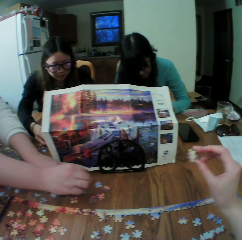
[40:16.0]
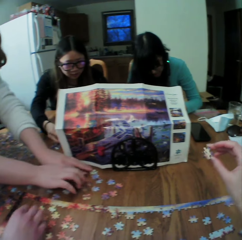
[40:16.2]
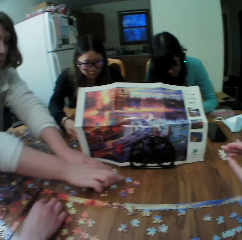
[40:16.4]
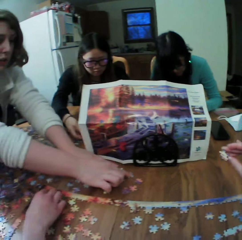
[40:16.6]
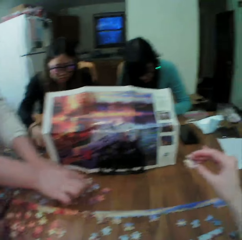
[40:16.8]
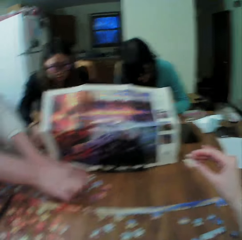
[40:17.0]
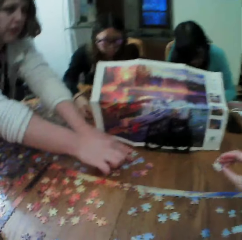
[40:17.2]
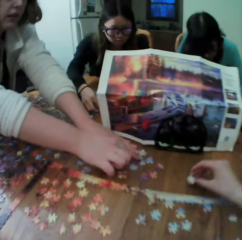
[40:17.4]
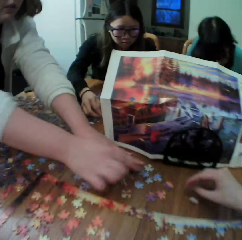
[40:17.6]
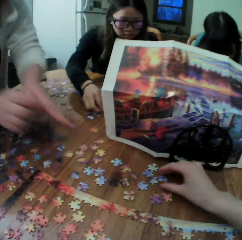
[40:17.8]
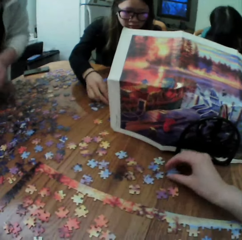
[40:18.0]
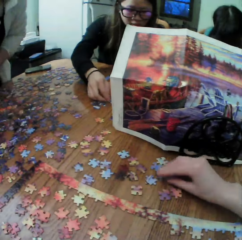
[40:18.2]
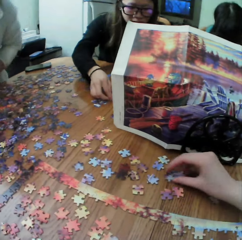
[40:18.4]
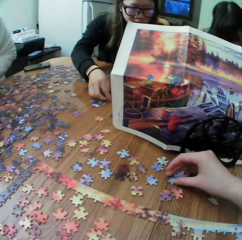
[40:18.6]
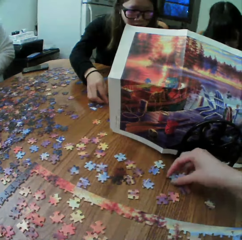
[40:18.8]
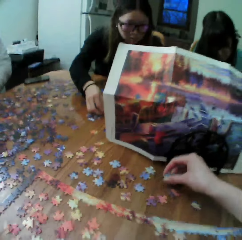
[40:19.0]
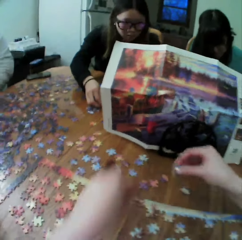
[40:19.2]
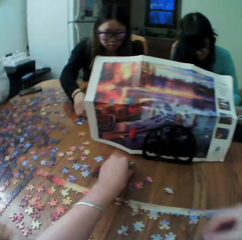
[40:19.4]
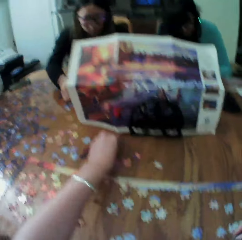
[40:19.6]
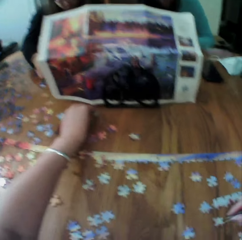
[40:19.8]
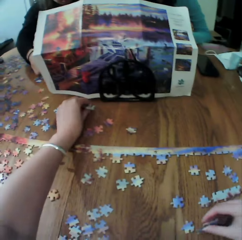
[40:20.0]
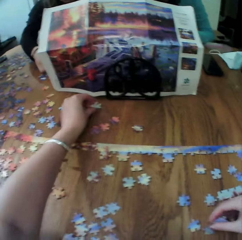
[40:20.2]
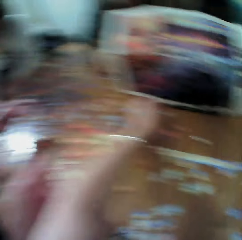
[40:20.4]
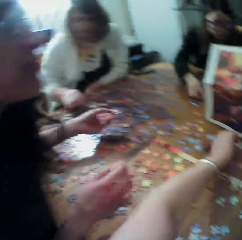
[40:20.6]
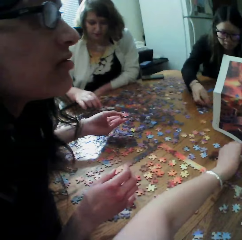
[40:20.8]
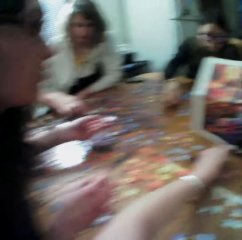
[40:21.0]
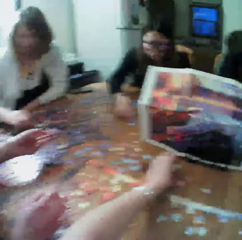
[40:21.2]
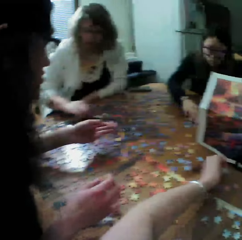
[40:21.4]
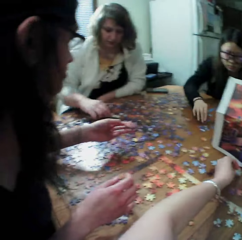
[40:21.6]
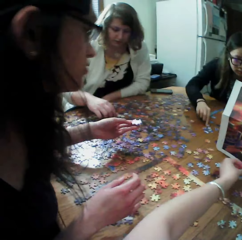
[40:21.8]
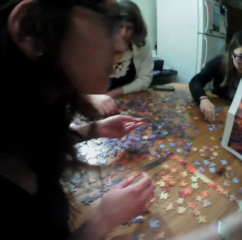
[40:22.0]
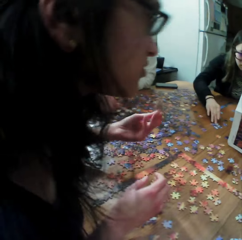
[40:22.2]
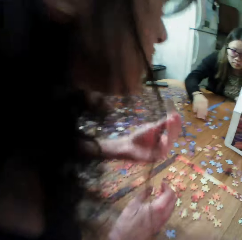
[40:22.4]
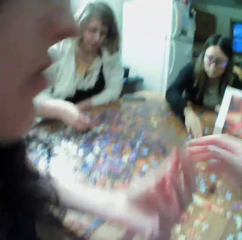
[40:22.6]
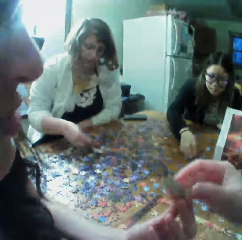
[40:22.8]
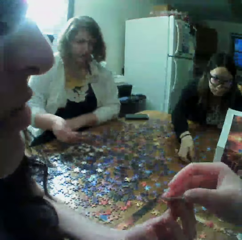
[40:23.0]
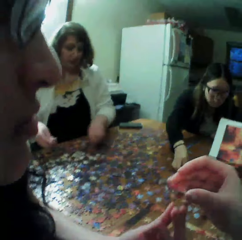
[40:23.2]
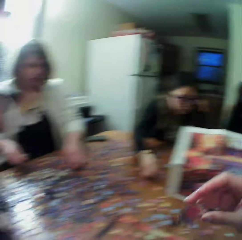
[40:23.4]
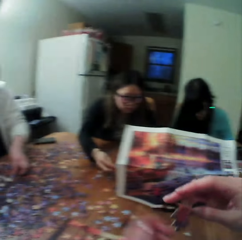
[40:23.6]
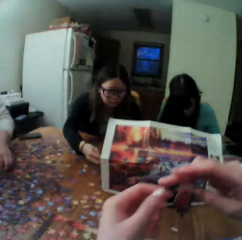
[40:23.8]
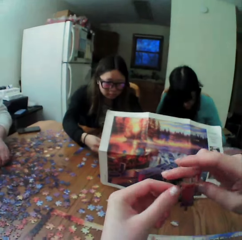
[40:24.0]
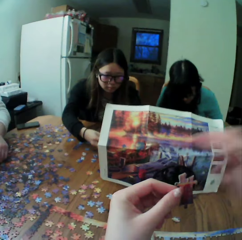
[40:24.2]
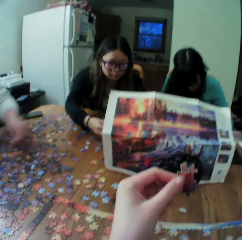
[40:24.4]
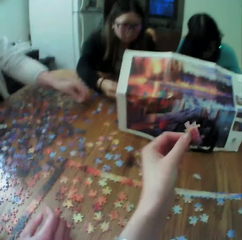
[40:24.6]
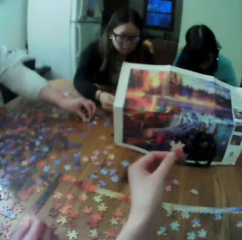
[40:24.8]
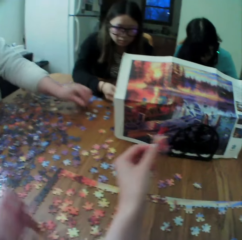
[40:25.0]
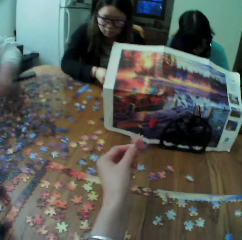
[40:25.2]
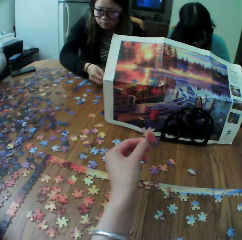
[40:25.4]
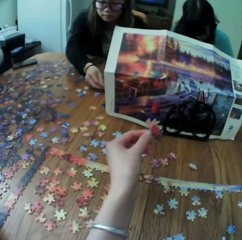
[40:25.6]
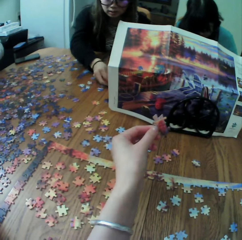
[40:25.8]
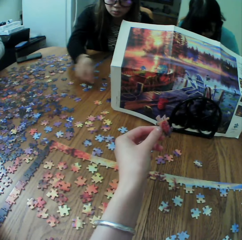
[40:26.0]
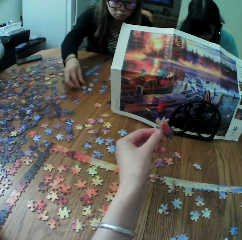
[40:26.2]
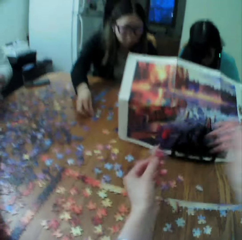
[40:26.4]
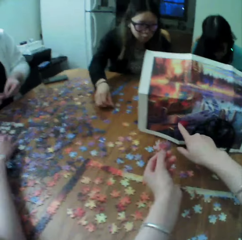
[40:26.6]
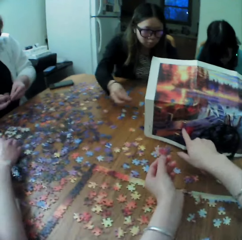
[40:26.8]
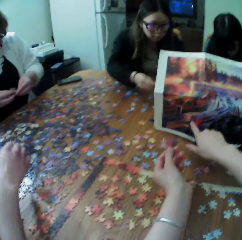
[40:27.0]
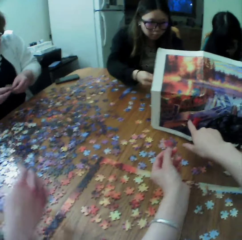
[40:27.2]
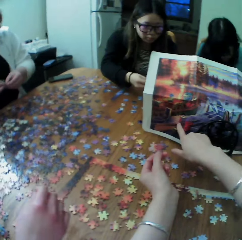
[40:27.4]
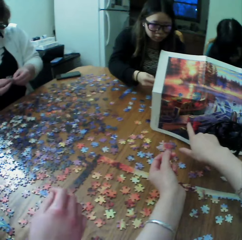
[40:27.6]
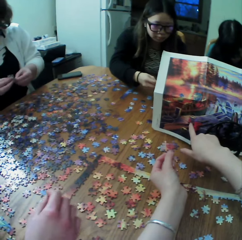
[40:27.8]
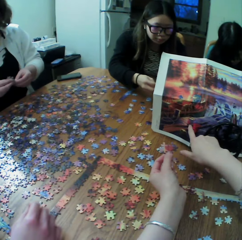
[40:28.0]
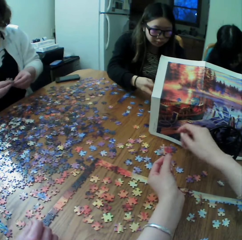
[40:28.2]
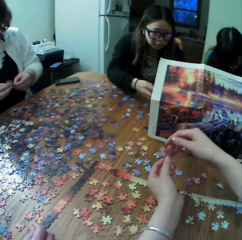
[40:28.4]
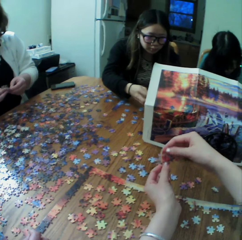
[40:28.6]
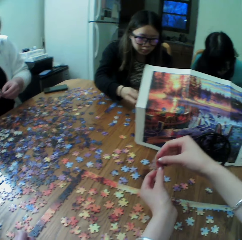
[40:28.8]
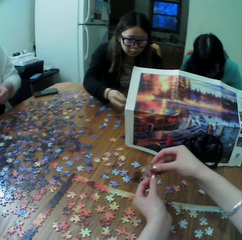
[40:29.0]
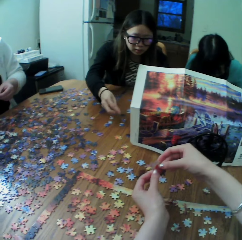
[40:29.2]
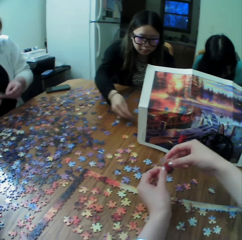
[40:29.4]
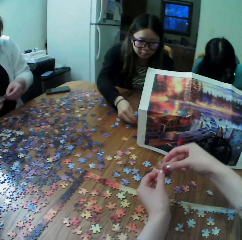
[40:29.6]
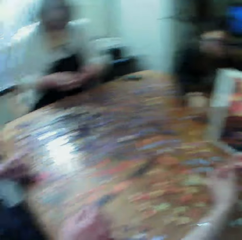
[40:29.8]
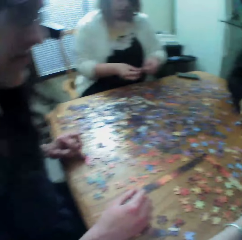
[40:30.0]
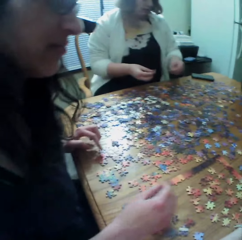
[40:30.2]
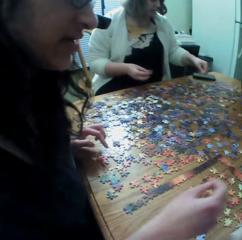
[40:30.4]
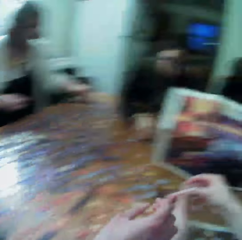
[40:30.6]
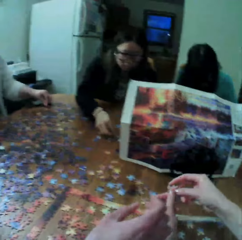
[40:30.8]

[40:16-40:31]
A woman looks for puzzle pieces. The camera wearer points at the paper.

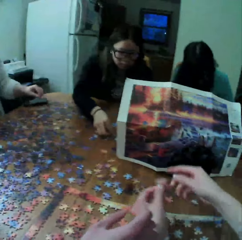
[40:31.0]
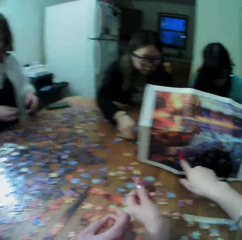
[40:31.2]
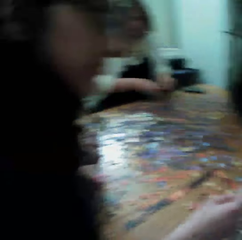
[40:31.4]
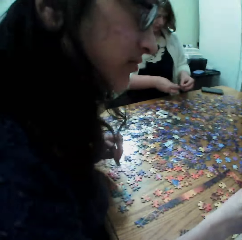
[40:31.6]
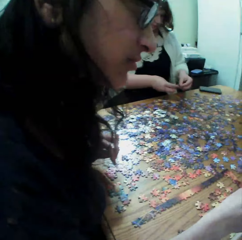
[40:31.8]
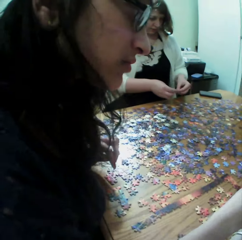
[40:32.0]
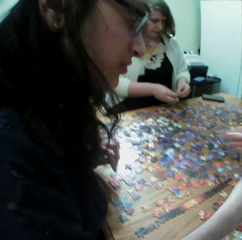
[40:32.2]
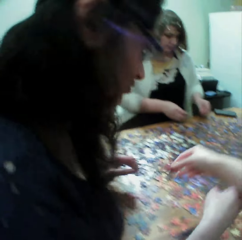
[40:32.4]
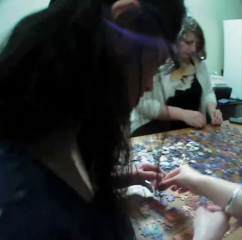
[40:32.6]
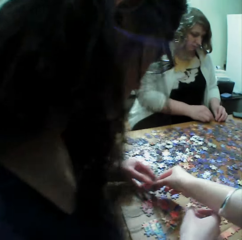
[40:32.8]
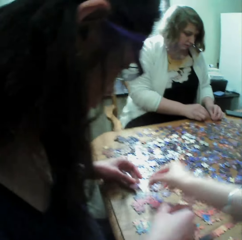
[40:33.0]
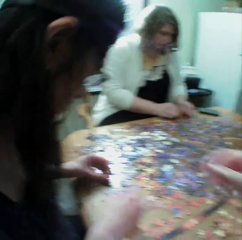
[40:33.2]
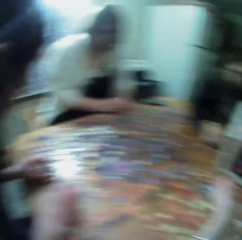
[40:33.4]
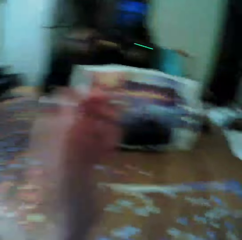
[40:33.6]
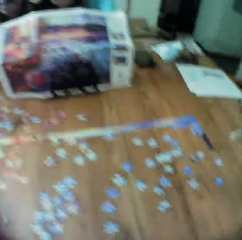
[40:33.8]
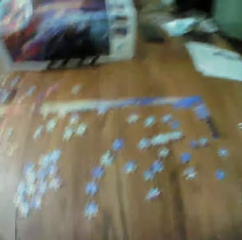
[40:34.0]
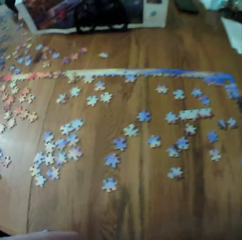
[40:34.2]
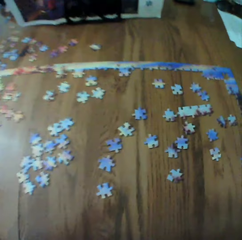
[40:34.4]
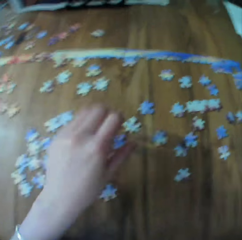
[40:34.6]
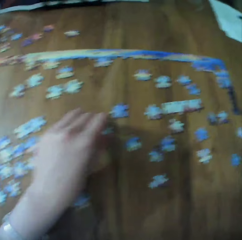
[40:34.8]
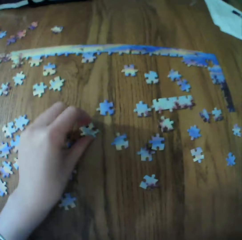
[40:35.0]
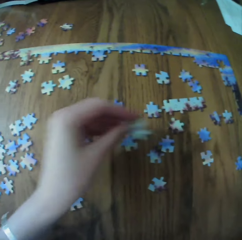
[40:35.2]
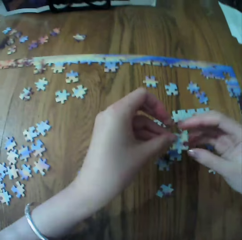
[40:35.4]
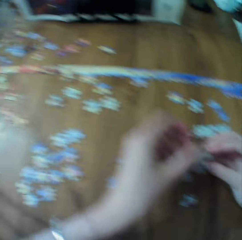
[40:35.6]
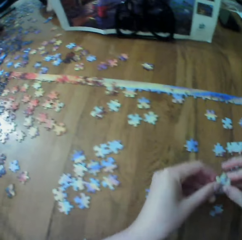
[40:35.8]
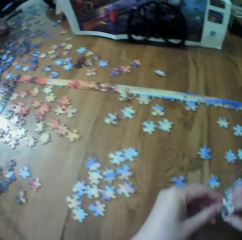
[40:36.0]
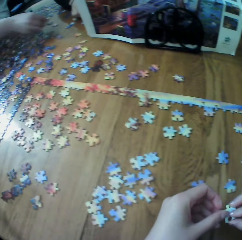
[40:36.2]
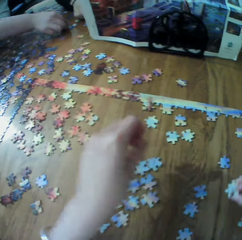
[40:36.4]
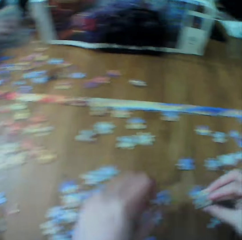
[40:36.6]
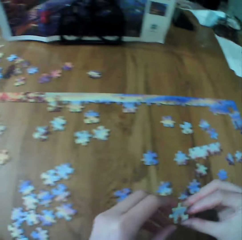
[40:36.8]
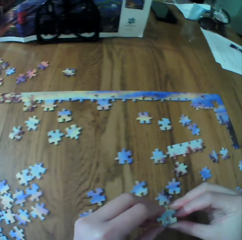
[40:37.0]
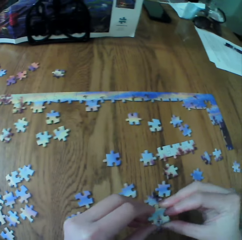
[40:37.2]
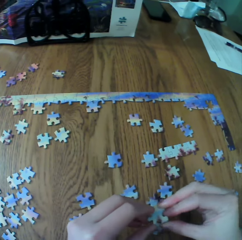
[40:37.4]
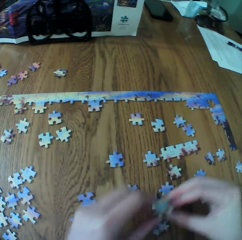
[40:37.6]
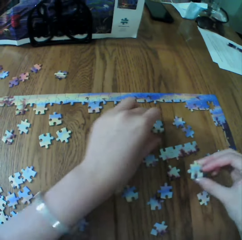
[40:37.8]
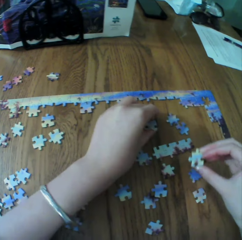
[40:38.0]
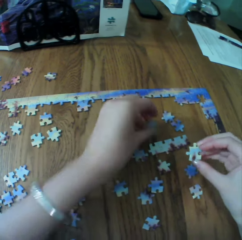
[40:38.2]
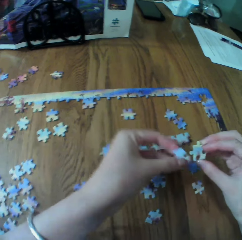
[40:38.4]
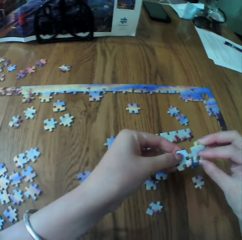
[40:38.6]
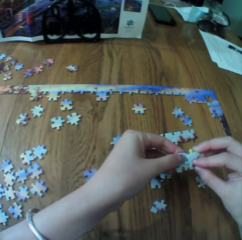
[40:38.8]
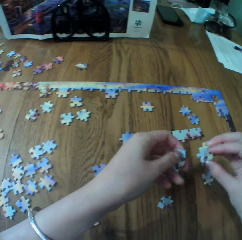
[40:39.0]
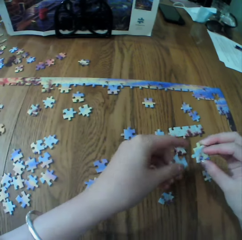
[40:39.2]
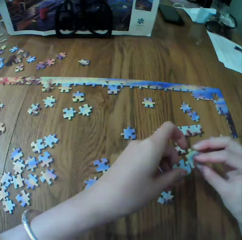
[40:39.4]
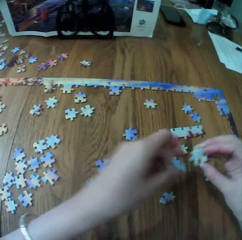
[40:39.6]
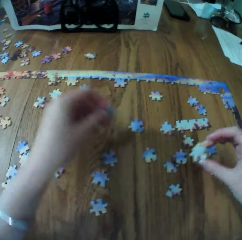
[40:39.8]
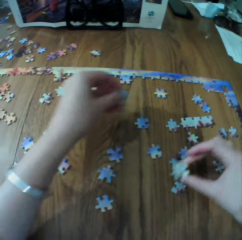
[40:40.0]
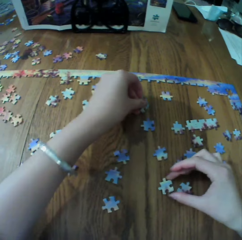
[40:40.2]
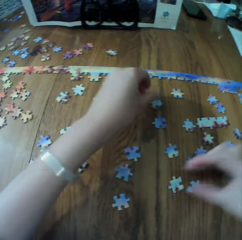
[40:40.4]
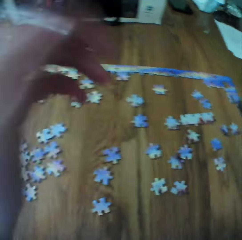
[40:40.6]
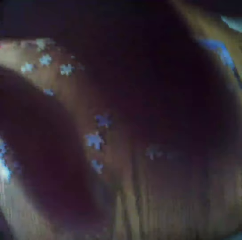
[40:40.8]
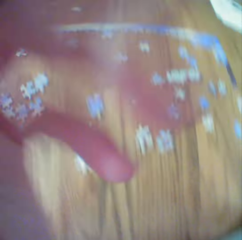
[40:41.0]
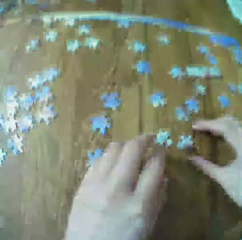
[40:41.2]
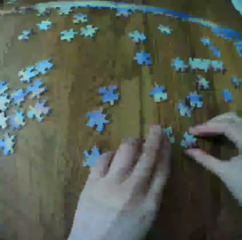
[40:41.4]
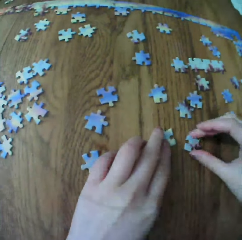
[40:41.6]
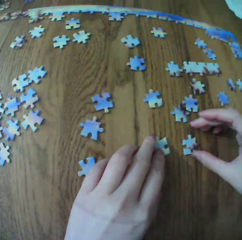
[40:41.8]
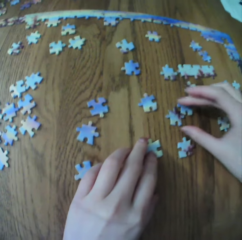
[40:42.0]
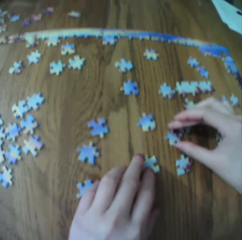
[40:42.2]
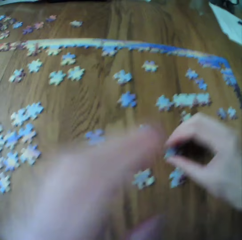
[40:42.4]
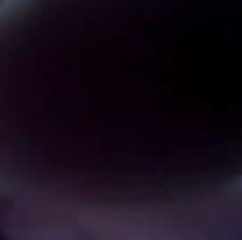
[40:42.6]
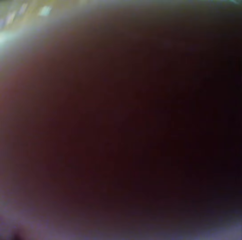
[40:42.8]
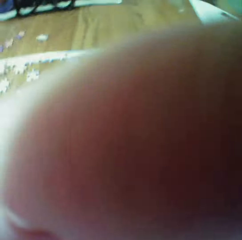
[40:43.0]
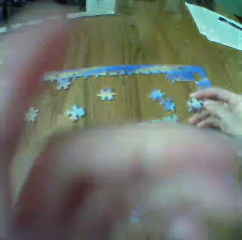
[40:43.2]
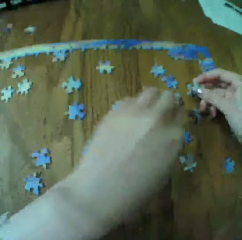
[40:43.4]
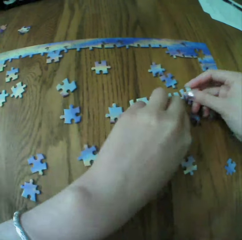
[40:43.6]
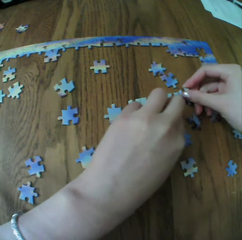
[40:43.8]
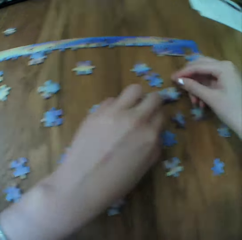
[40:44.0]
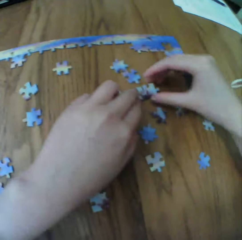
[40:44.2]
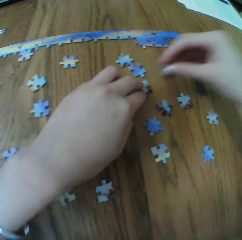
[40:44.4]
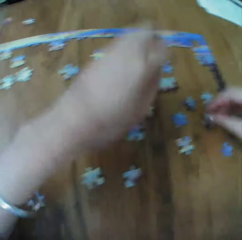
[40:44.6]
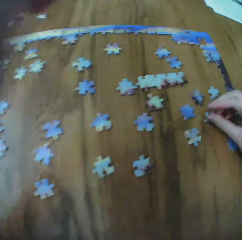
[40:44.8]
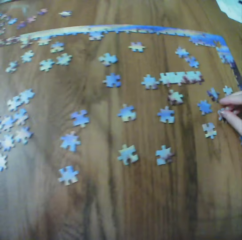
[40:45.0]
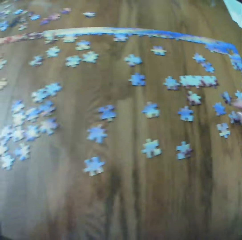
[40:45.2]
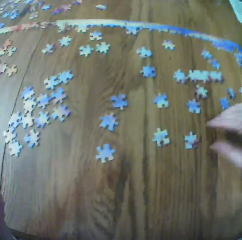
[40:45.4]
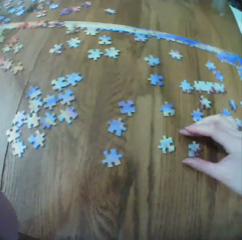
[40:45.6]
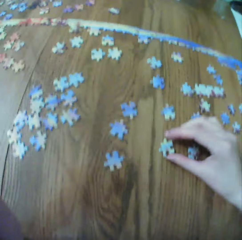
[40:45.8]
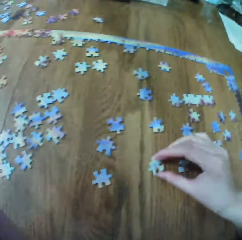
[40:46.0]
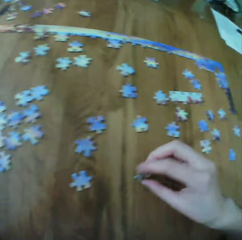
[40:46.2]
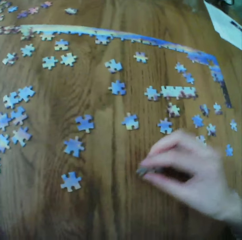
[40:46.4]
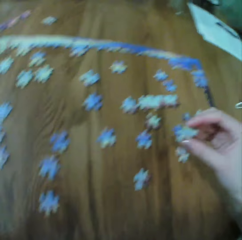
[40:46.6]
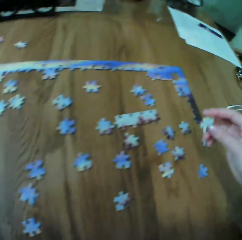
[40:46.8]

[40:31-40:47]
A woman looks for puzzle pieces. Another woman looks for puzzle pieces. The camera wearer makes the puzzle.
